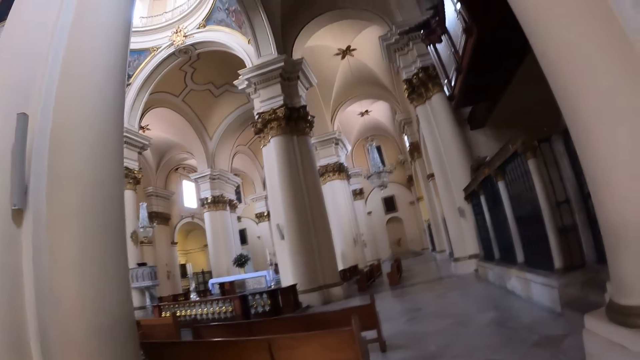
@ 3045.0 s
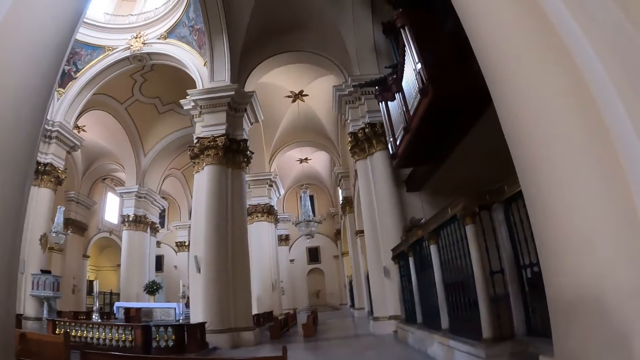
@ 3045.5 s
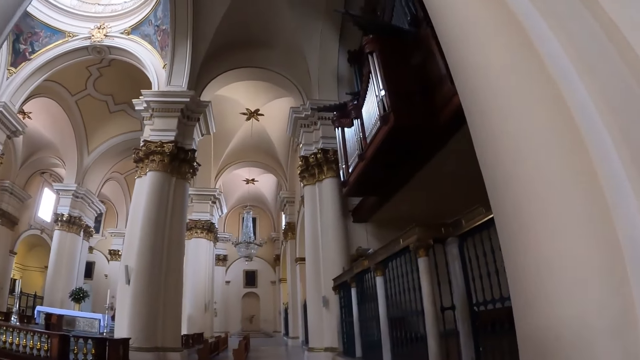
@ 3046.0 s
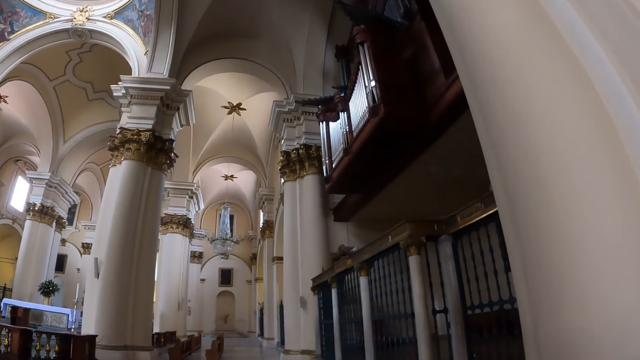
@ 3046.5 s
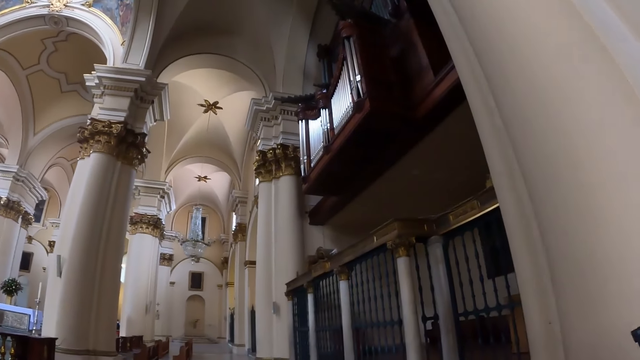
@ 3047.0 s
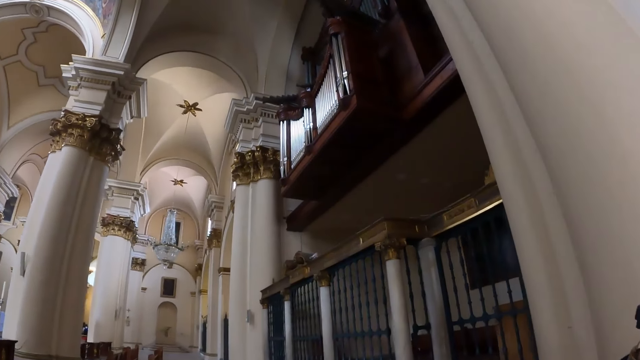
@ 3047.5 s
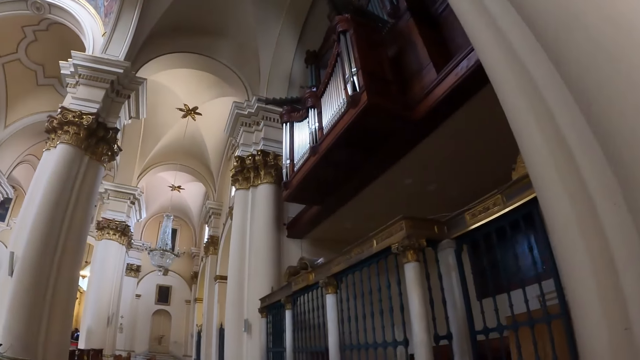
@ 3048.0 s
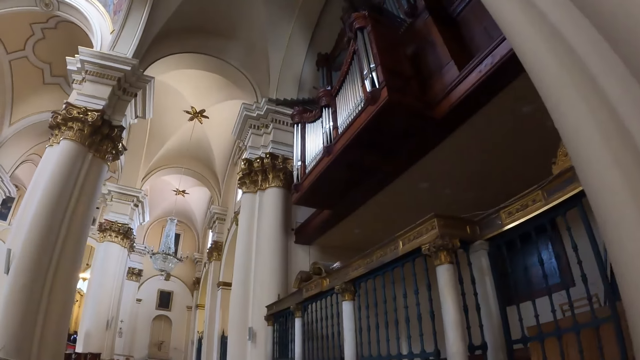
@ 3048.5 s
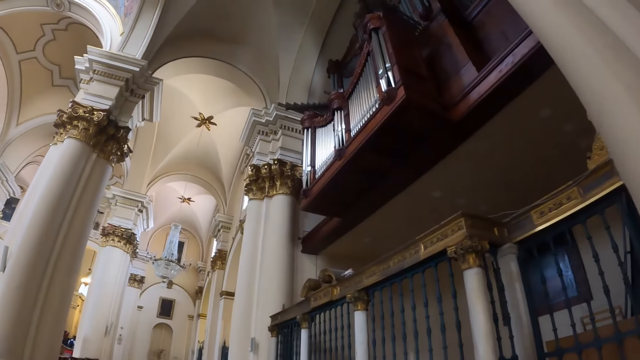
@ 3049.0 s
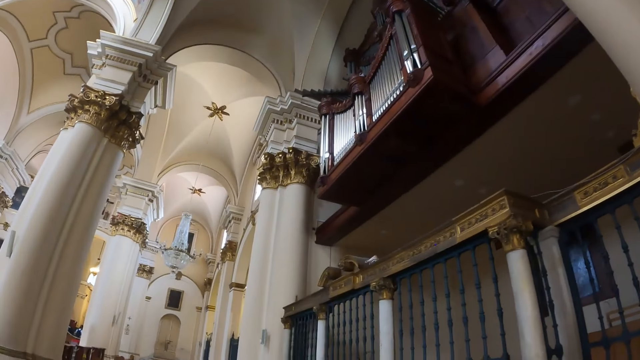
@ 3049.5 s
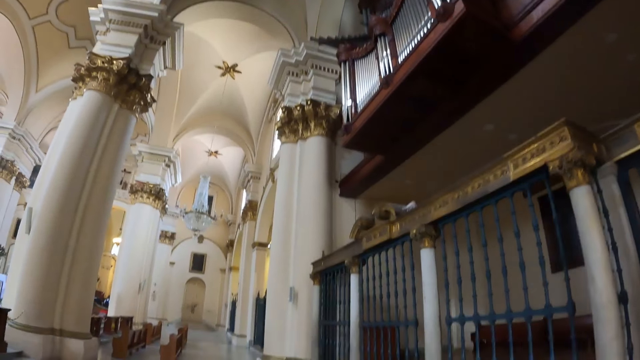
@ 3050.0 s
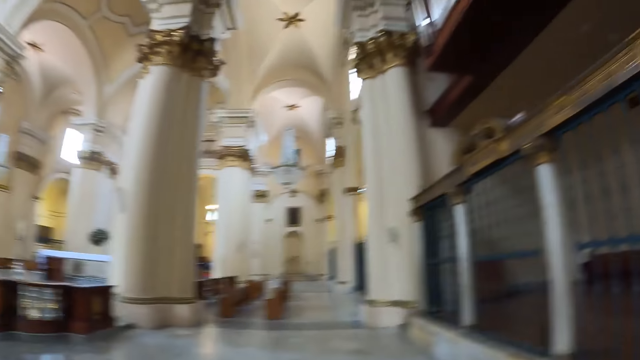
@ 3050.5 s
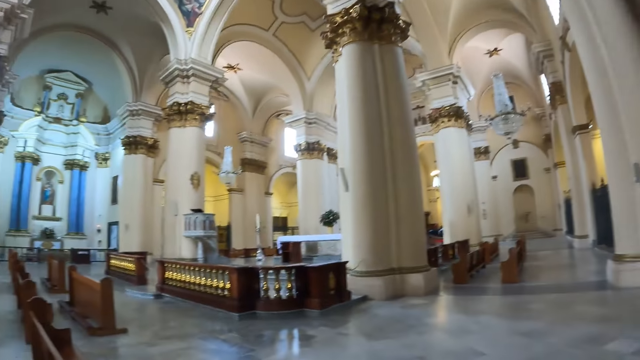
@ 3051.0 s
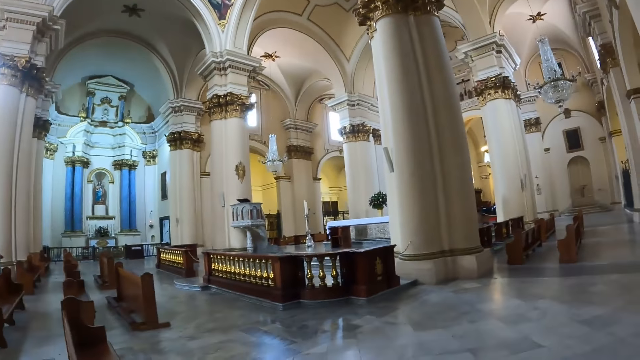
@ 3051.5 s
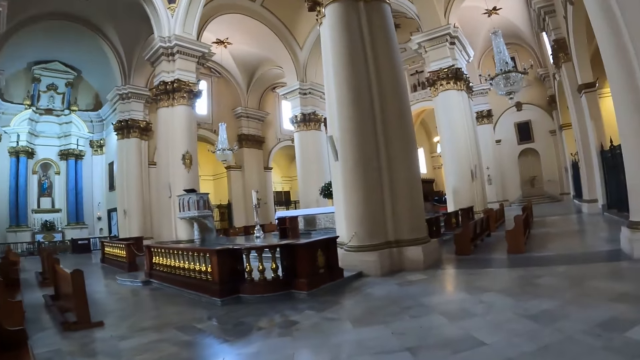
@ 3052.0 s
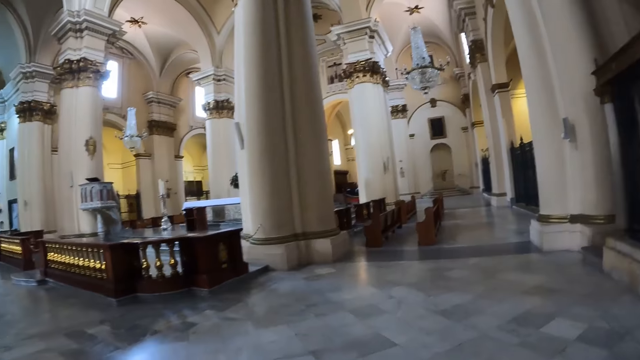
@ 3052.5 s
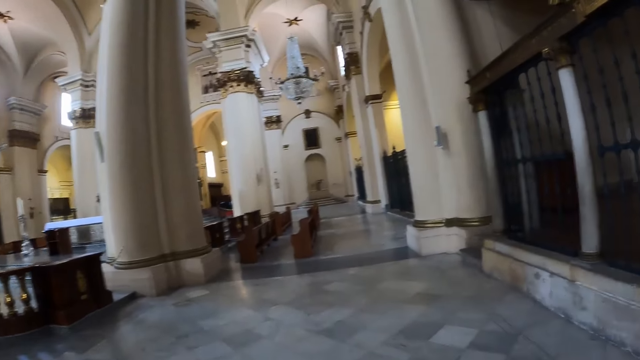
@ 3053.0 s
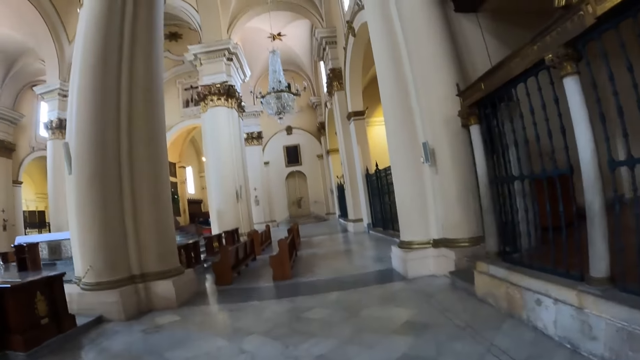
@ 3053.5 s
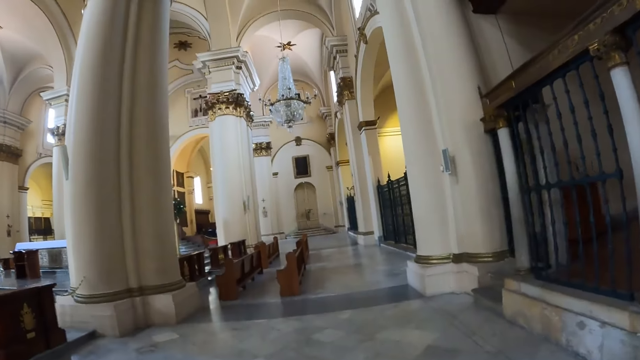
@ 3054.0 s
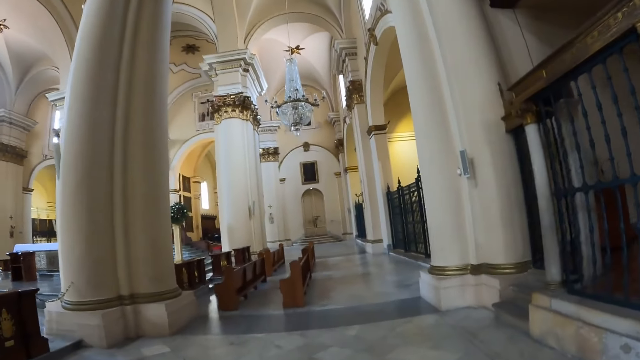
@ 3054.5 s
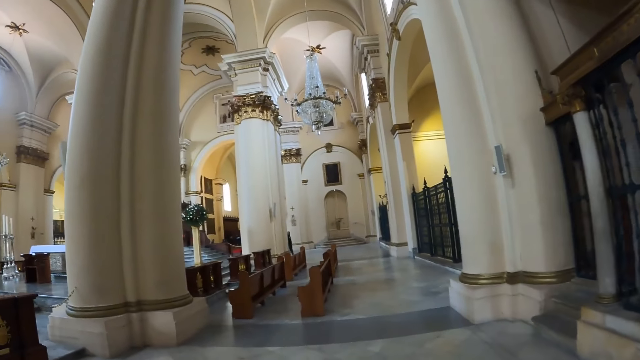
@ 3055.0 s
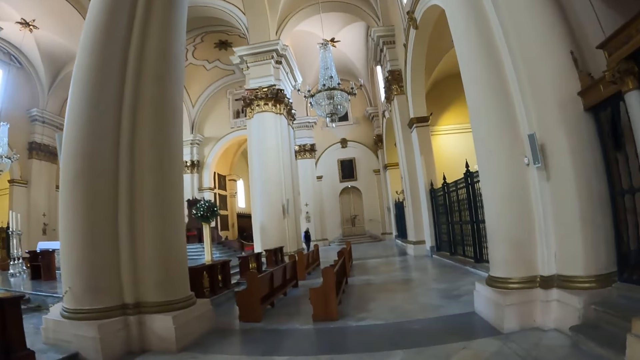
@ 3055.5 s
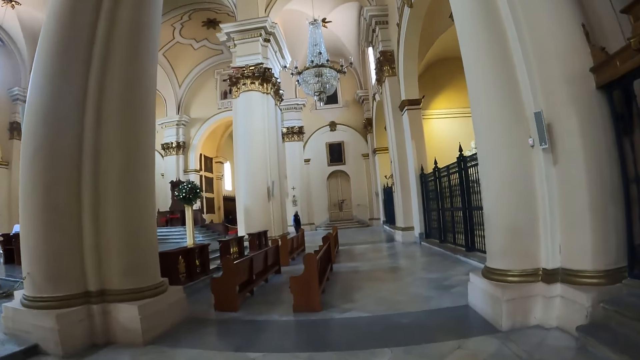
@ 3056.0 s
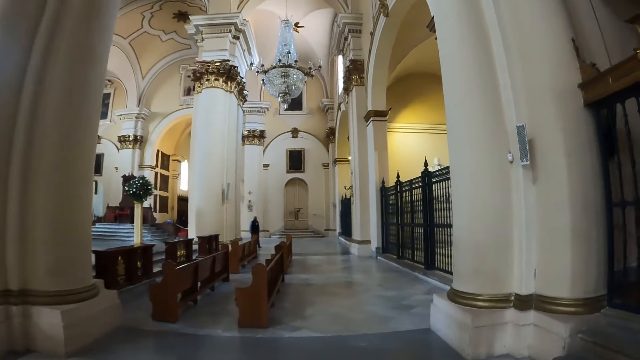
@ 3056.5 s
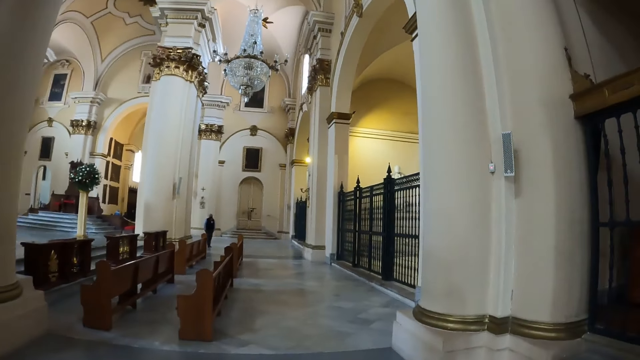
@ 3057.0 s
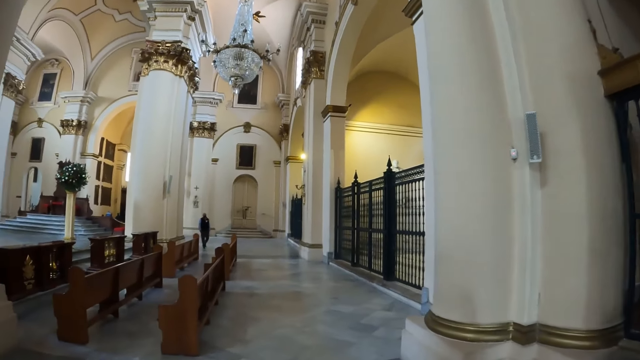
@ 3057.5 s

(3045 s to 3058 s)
The camera wearer looks around. They walk around.

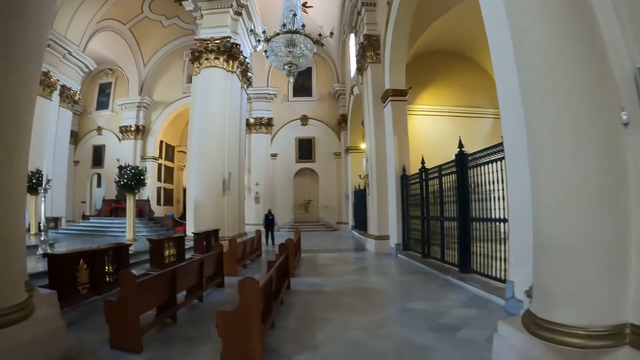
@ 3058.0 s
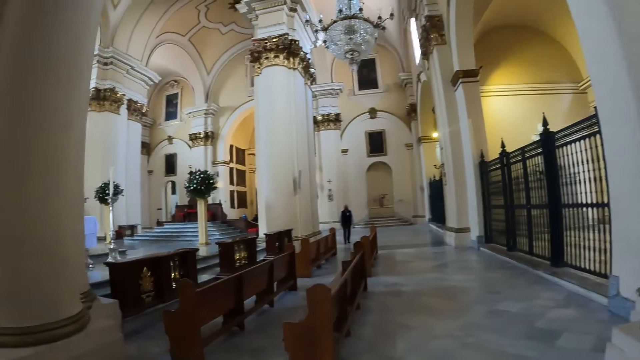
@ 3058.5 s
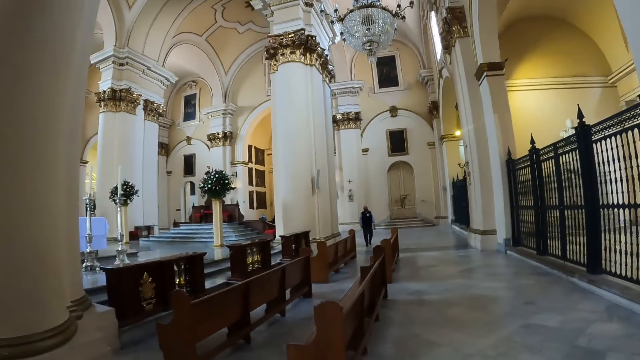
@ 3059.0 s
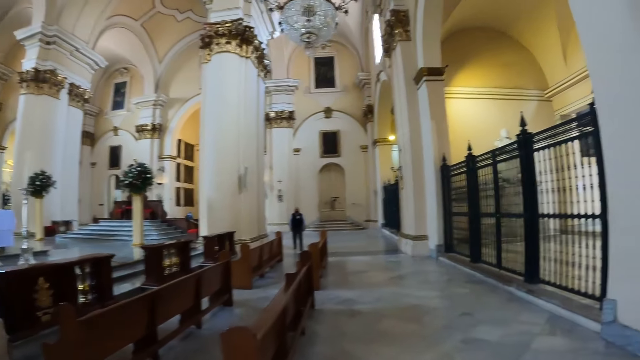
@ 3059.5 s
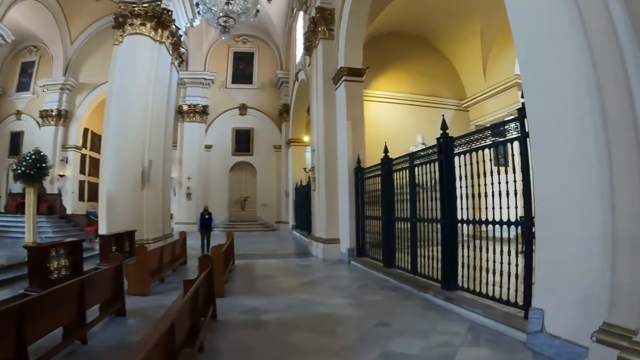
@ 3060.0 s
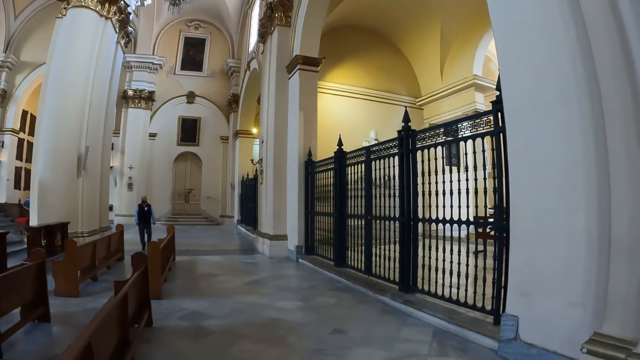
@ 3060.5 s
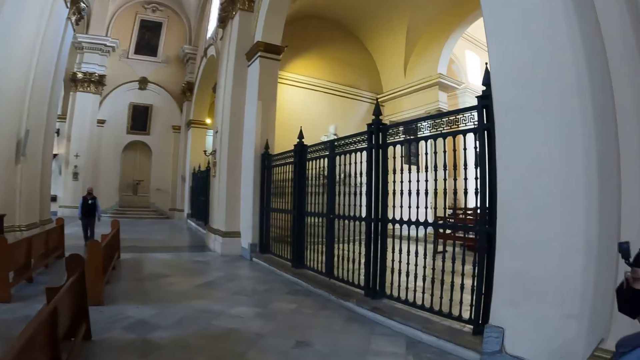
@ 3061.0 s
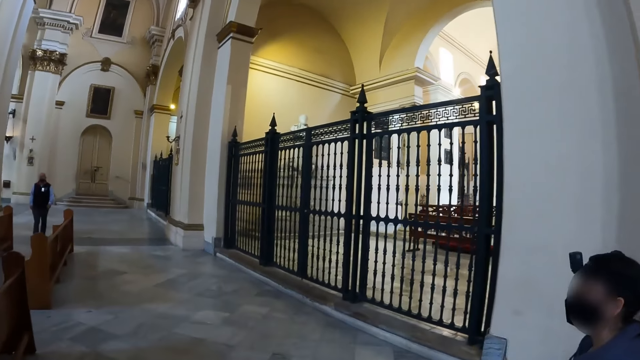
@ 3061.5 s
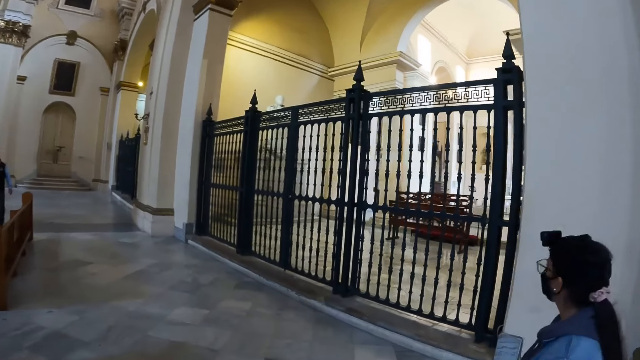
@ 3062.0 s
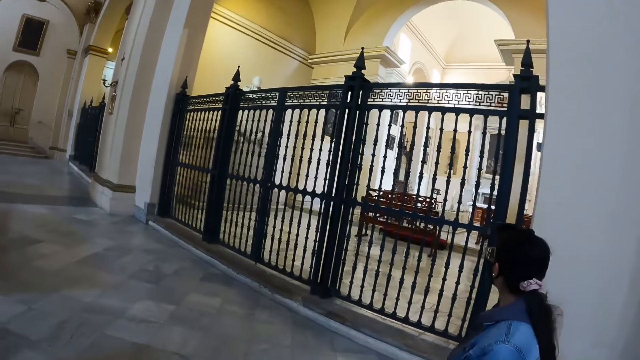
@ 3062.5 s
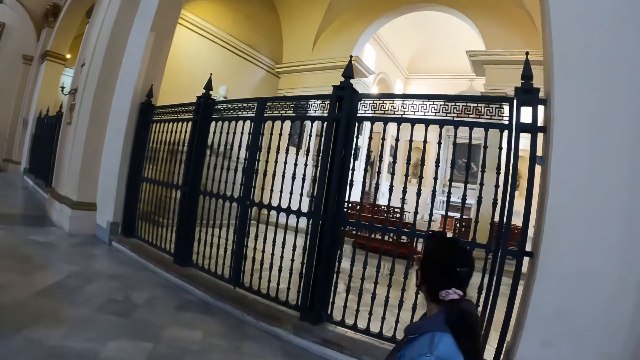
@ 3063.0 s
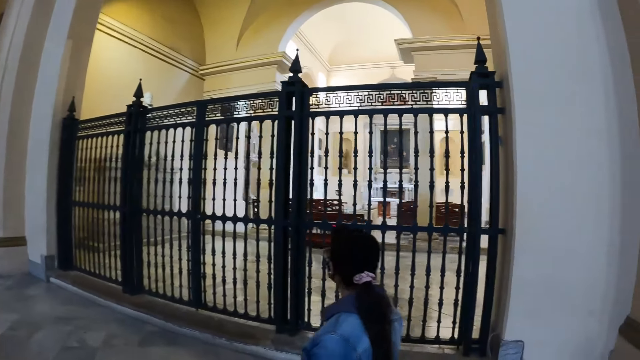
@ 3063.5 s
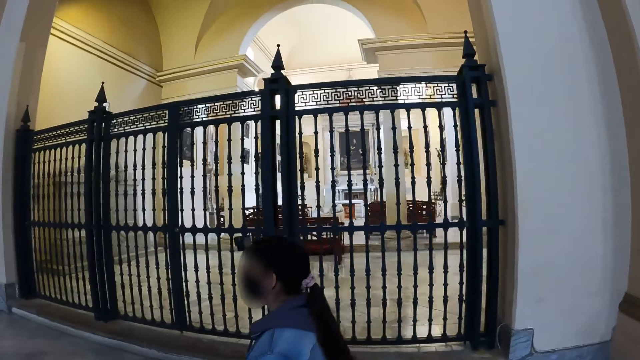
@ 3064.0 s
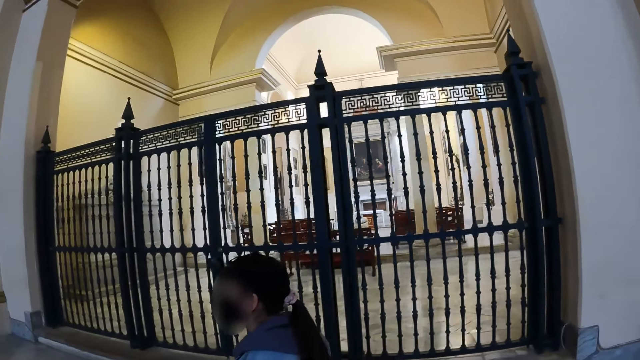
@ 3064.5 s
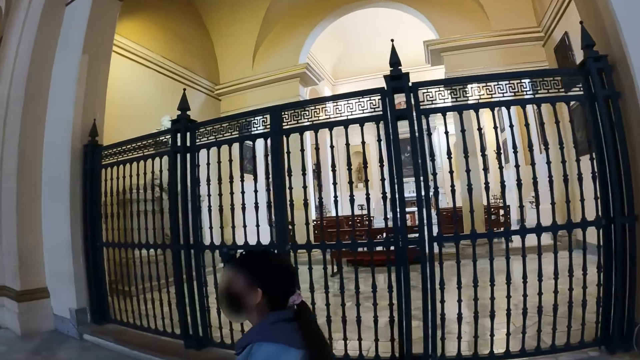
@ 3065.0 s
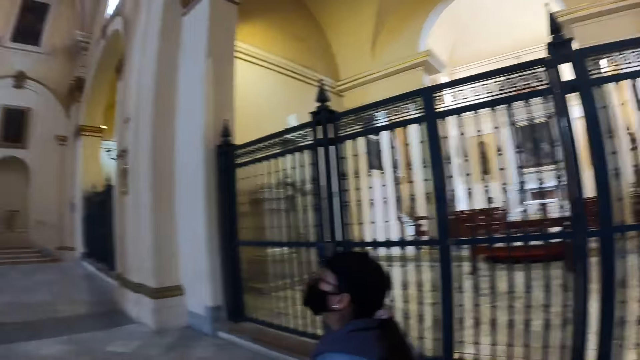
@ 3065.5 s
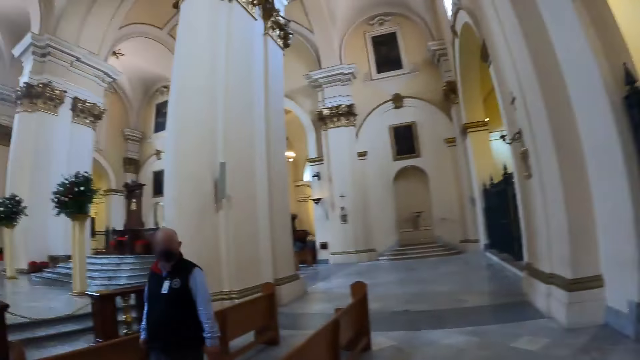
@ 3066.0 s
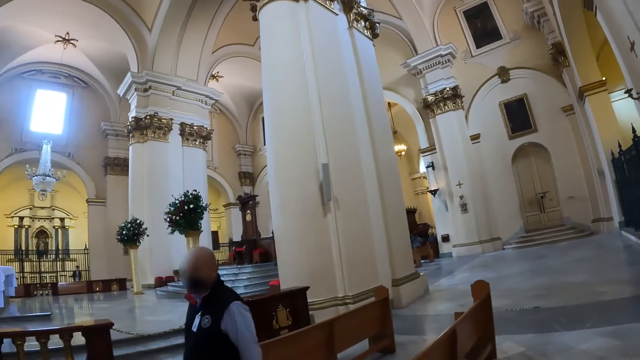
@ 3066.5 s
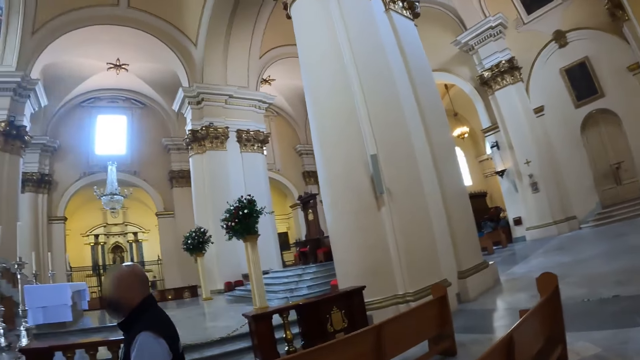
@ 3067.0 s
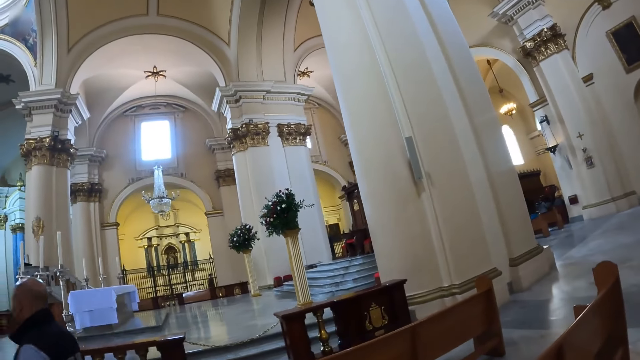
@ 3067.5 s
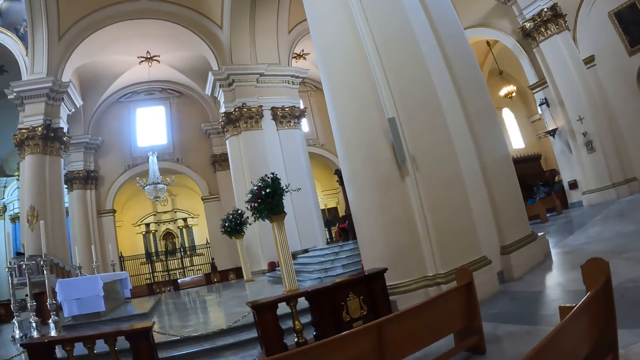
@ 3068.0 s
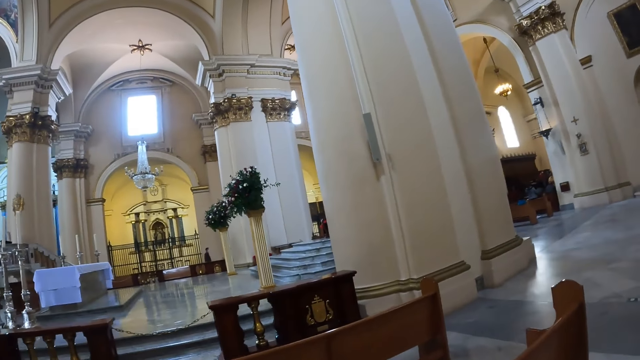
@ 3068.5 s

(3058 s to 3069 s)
The camera wearer talks to a person. They look around.
